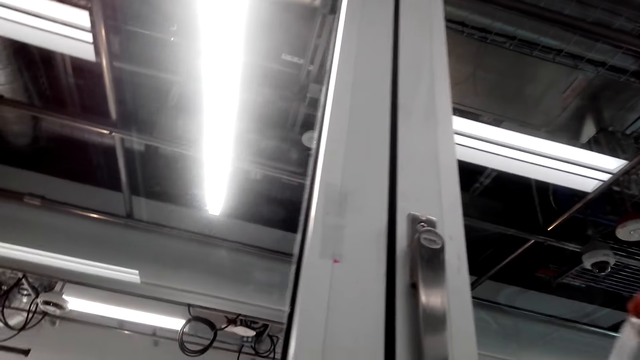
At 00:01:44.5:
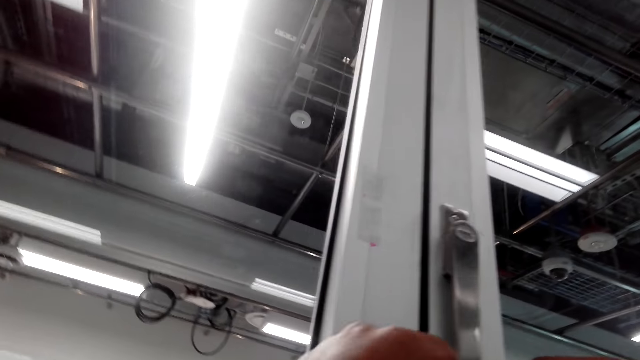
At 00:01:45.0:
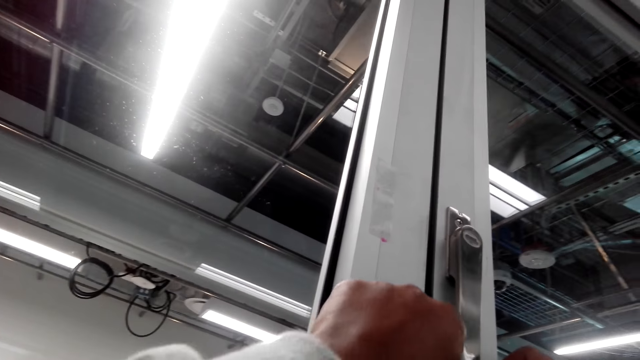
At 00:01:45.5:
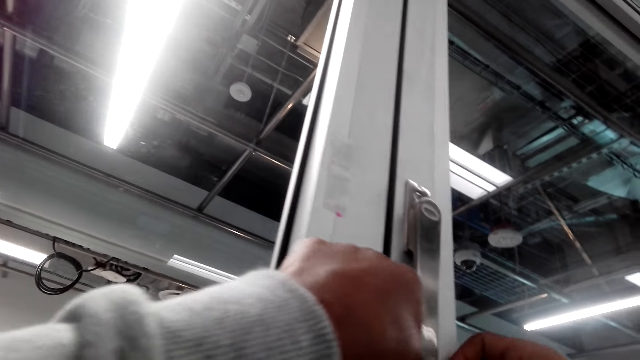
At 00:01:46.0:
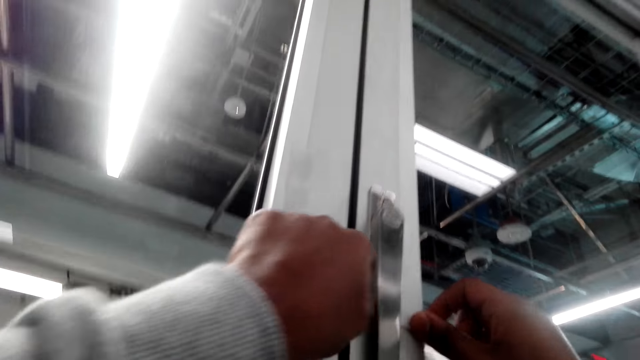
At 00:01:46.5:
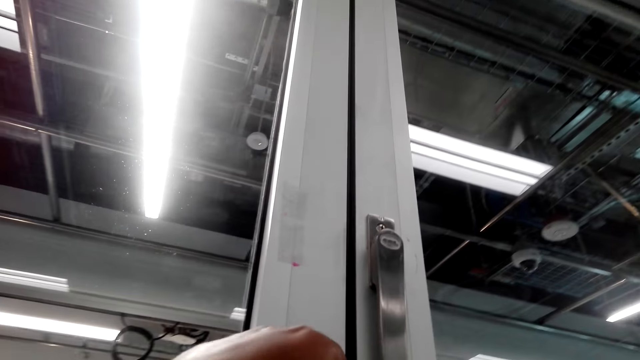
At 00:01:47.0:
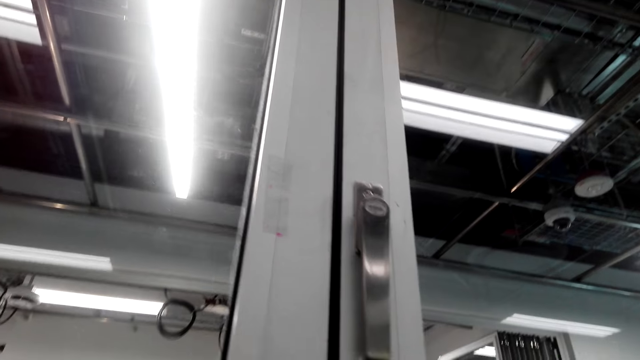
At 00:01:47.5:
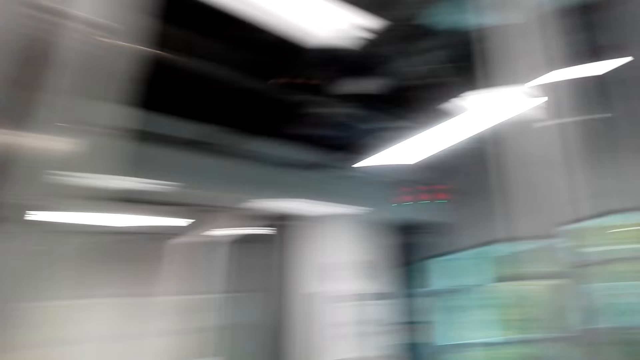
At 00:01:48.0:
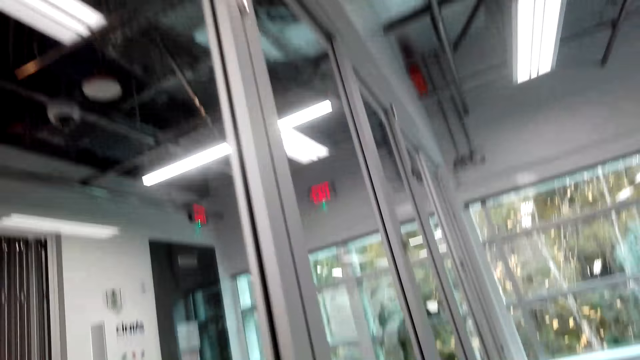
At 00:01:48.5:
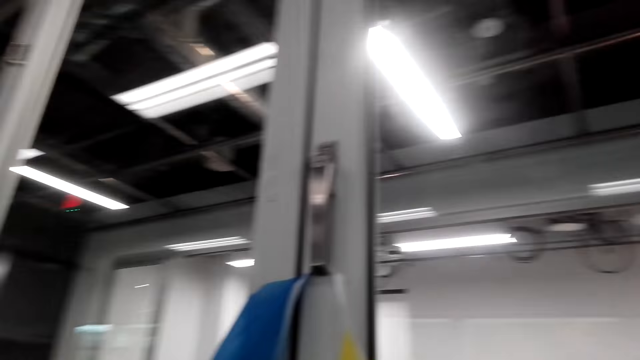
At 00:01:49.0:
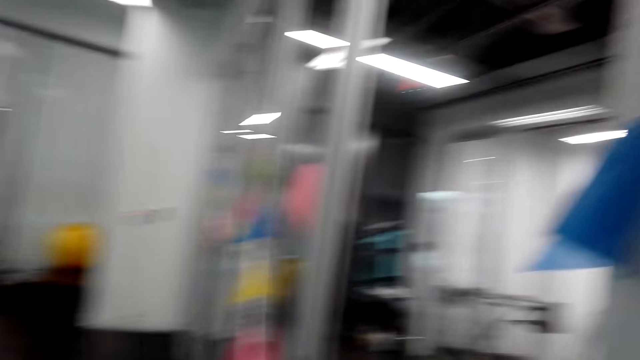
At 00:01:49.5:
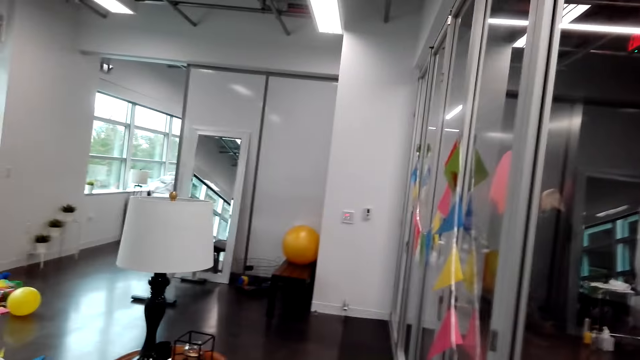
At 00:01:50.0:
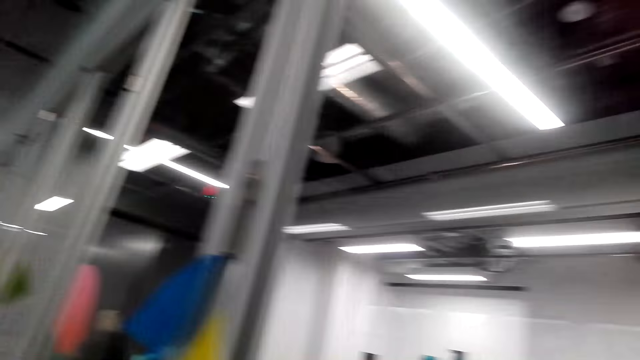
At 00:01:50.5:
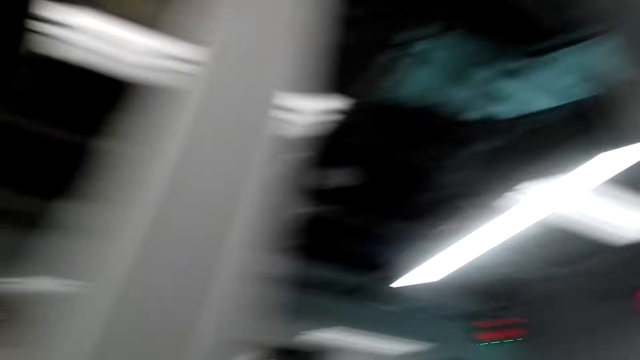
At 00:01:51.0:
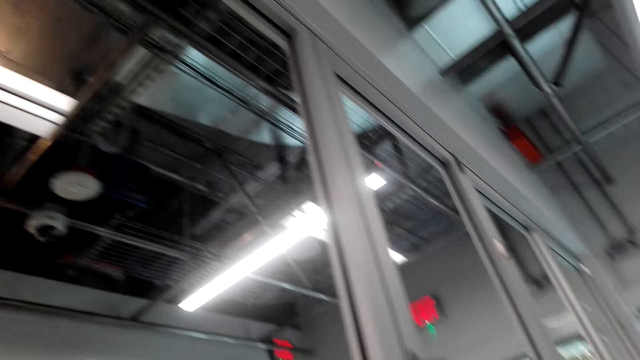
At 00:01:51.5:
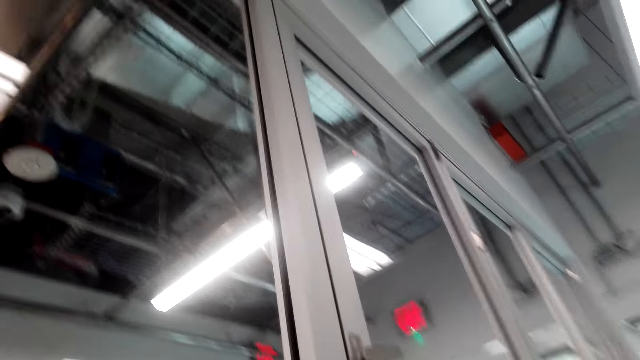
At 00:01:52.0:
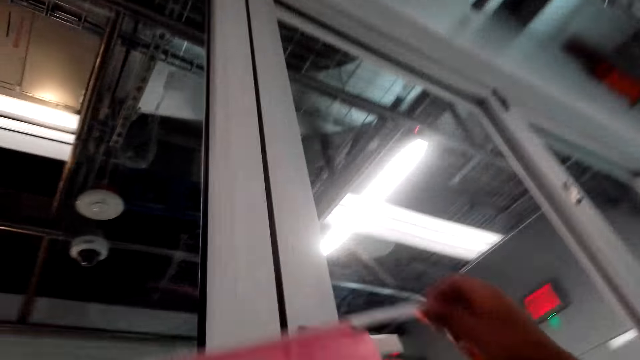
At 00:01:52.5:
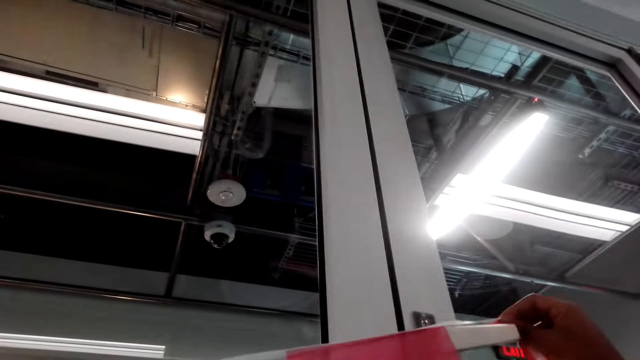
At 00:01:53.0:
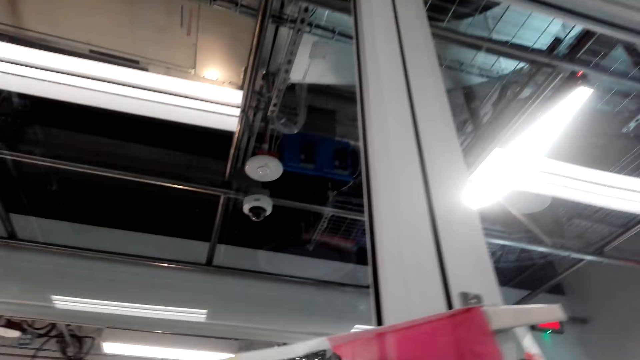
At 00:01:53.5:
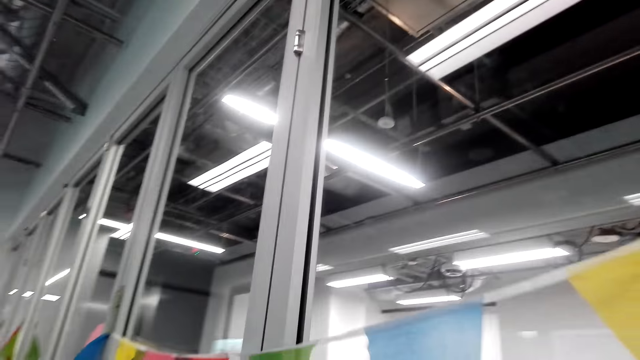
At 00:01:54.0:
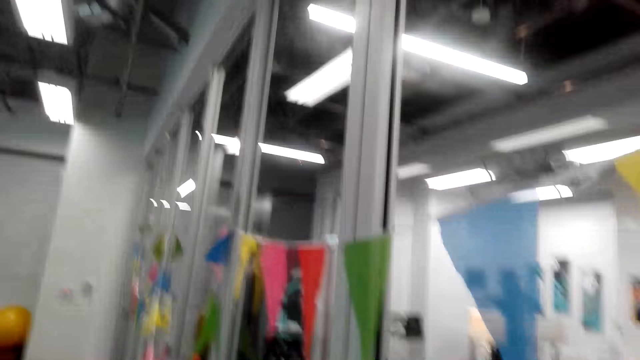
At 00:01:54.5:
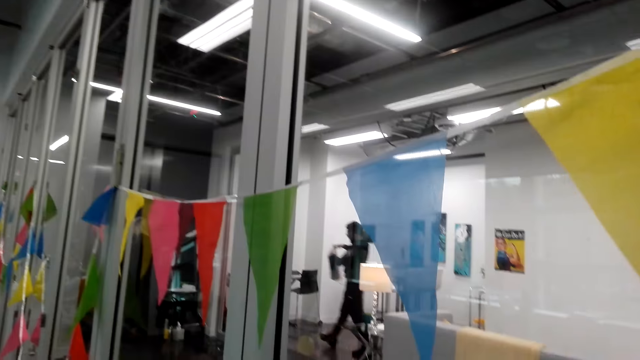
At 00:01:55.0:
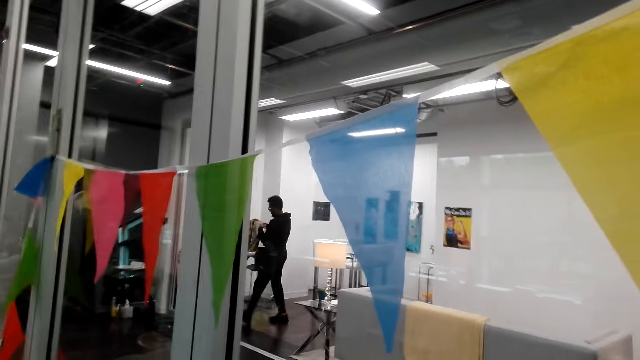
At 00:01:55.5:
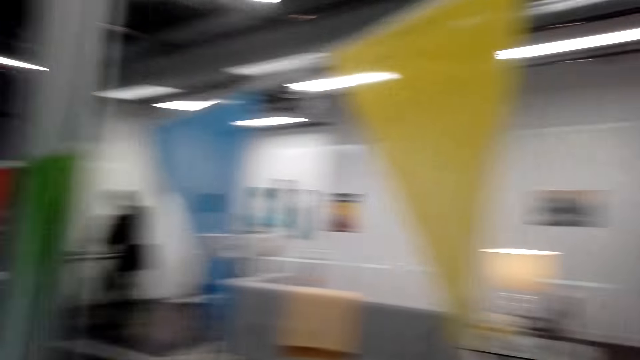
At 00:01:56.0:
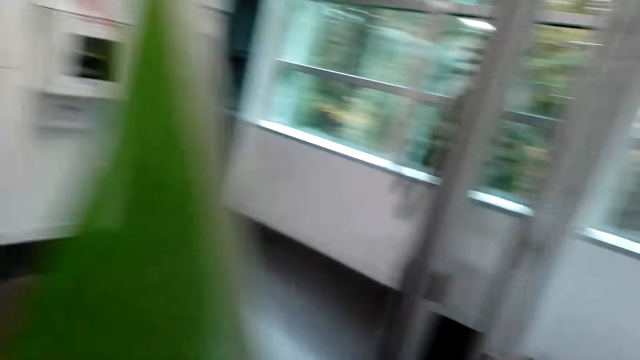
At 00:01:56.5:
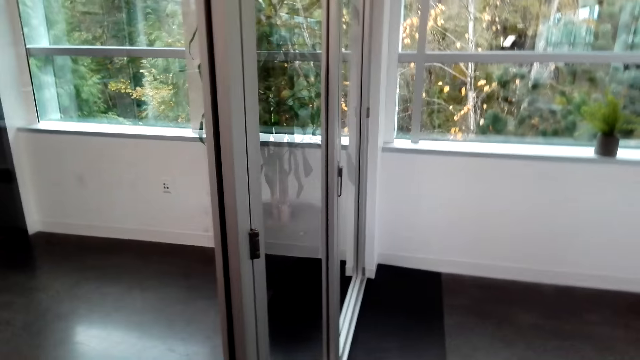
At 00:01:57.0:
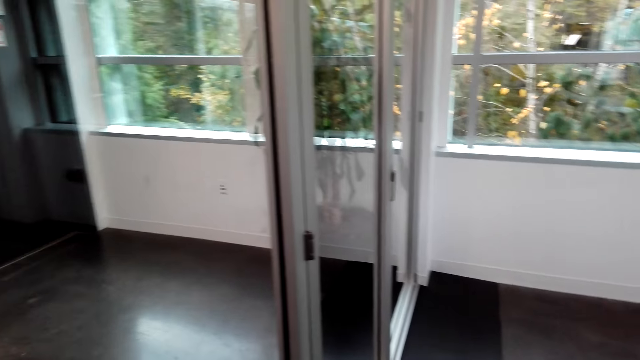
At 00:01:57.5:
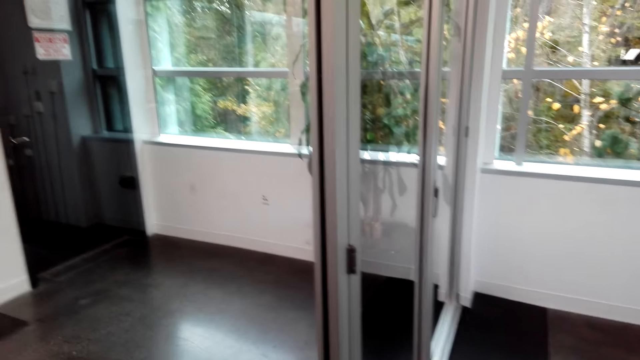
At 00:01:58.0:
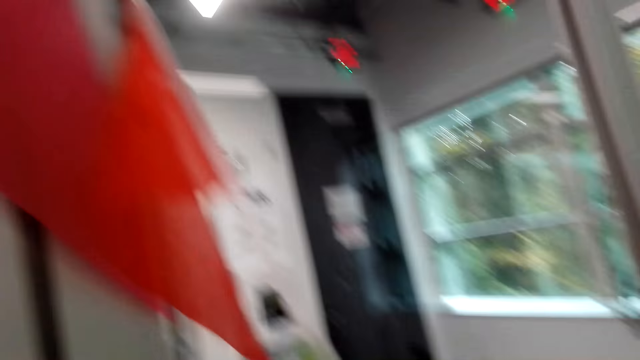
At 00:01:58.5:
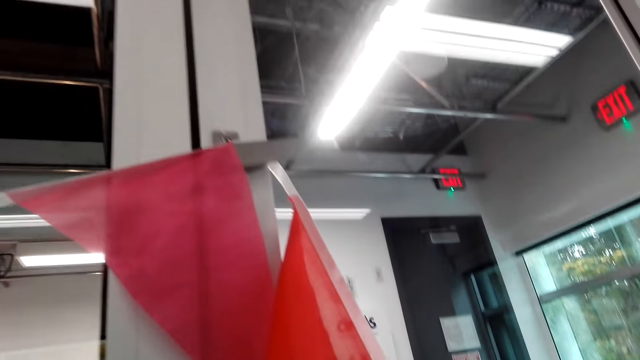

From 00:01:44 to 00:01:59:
The camera wearer hangs the decorative flags on the door handle. They look around. They hang the decorative flags on the door handle. They look at the decorative flags. They look around.

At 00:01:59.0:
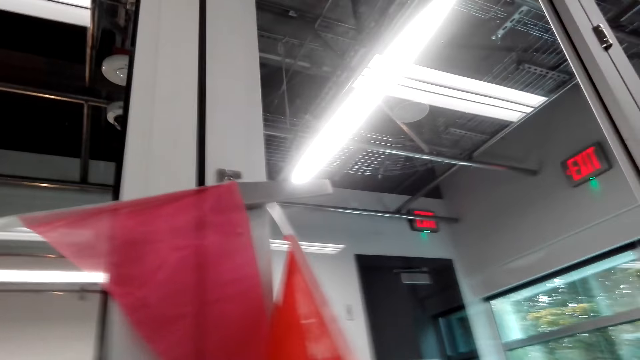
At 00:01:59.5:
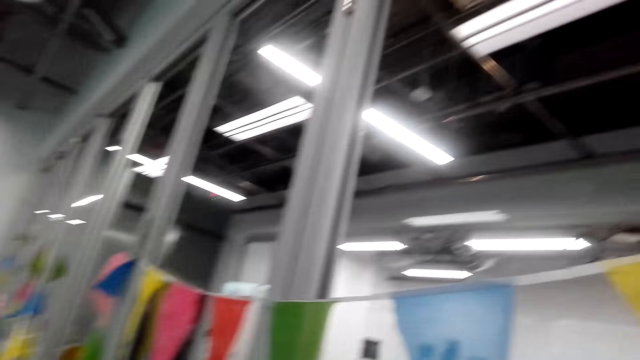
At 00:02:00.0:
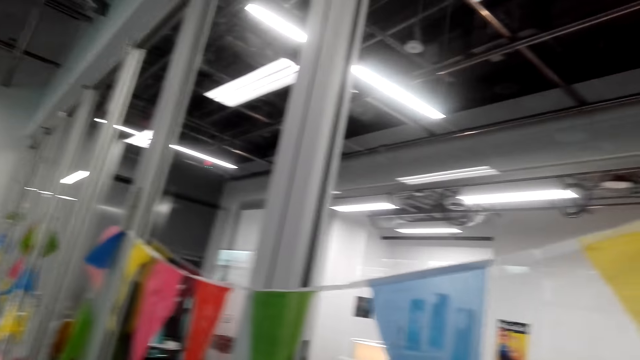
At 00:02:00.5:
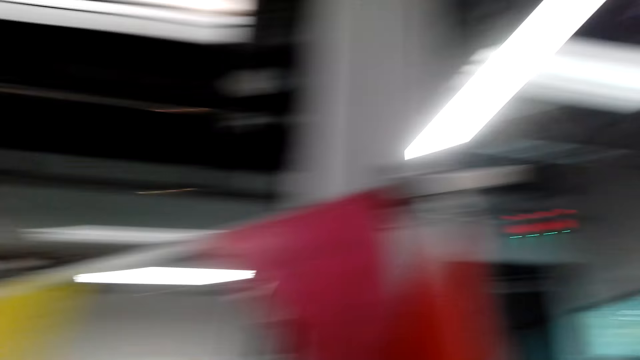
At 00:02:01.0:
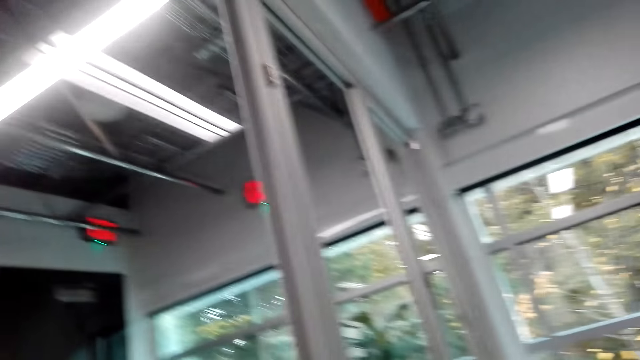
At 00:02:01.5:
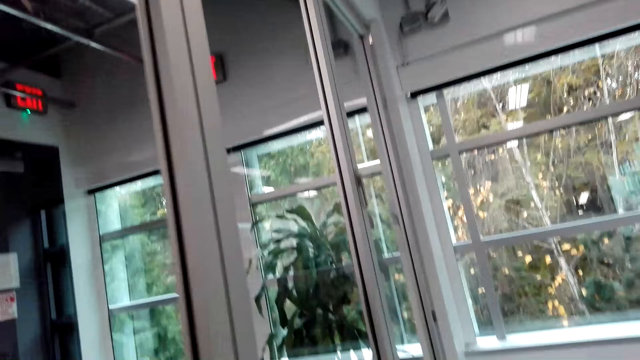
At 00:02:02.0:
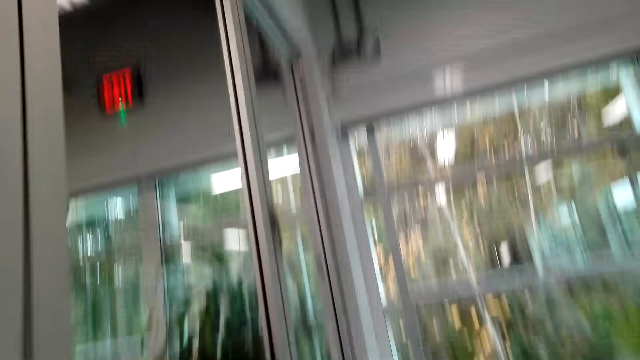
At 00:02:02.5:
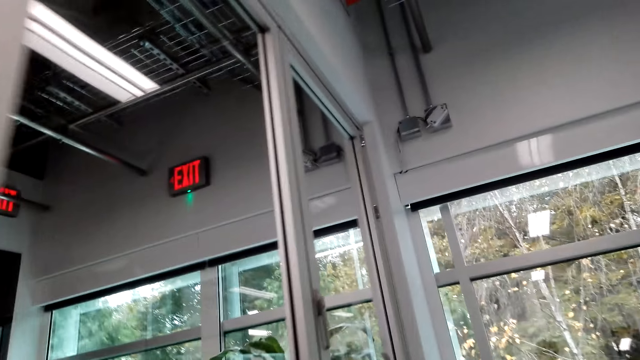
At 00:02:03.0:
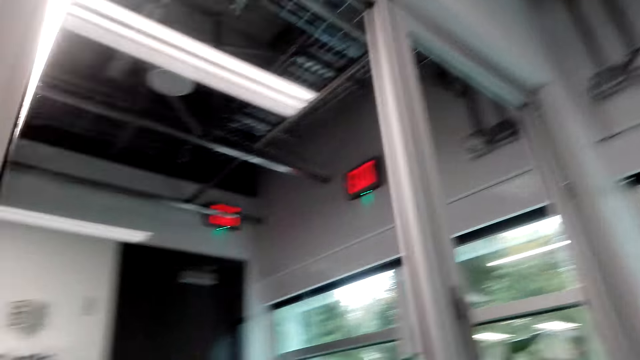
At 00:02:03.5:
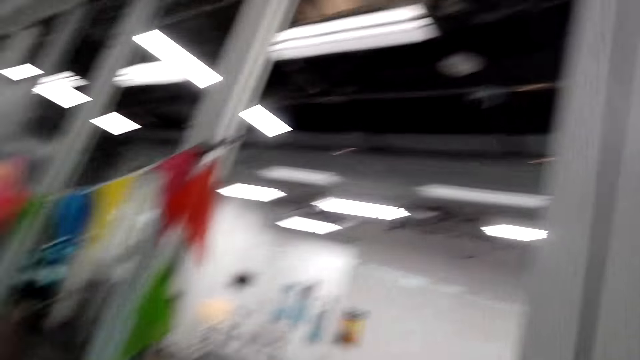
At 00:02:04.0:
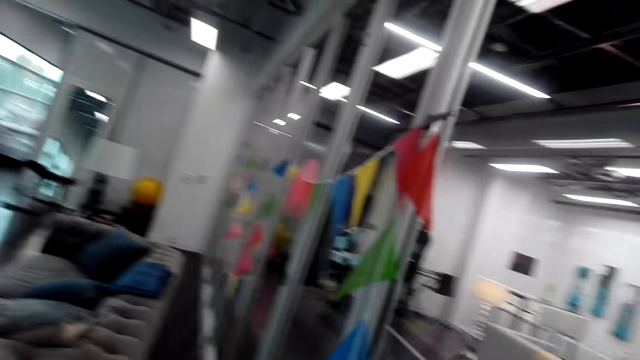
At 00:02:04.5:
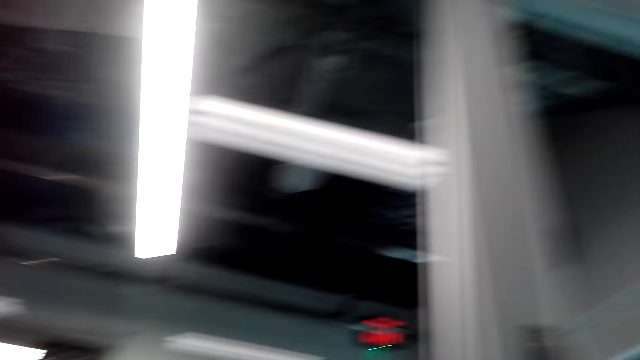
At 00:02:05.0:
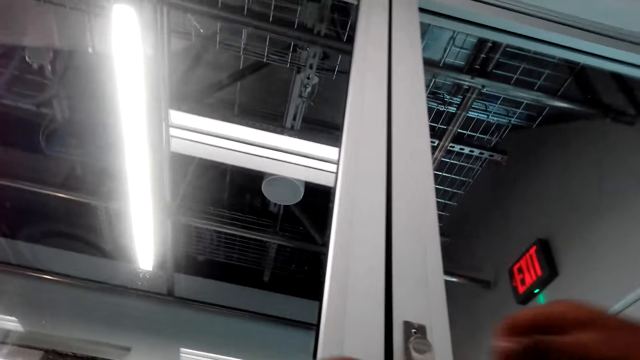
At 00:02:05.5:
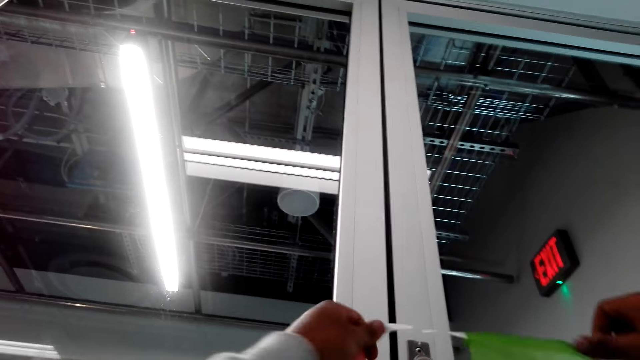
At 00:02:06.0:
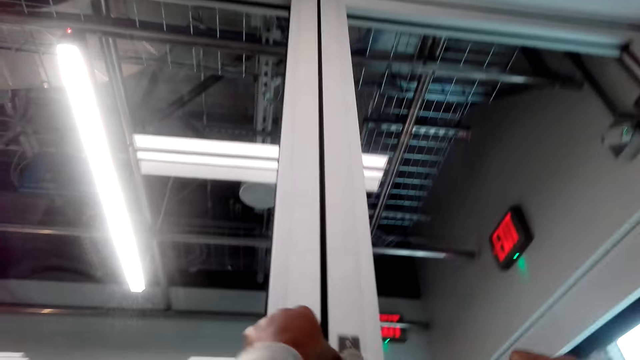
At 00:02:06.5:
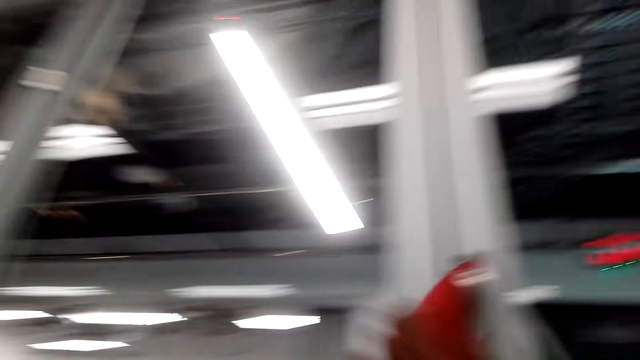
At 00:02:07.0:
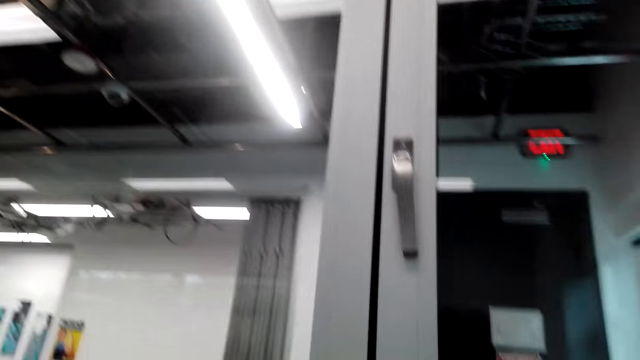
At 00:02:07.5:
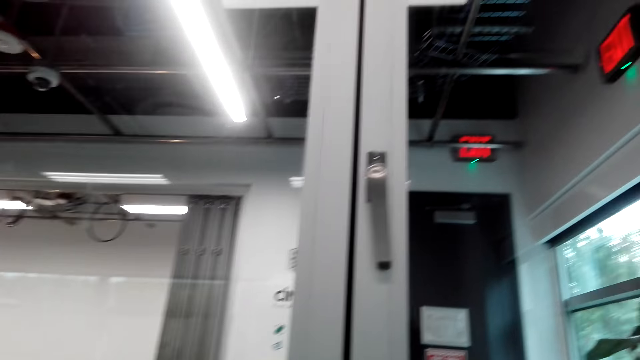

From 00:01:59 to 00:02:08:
The camera wearer walks and looks around. They hang the decorative flags on the door handle.
